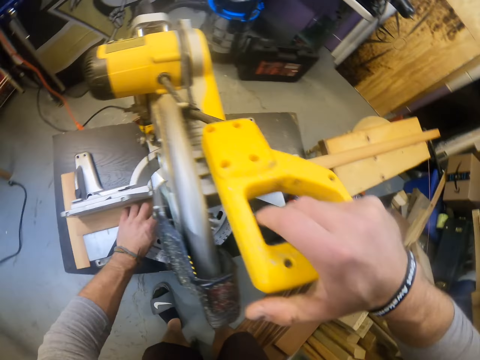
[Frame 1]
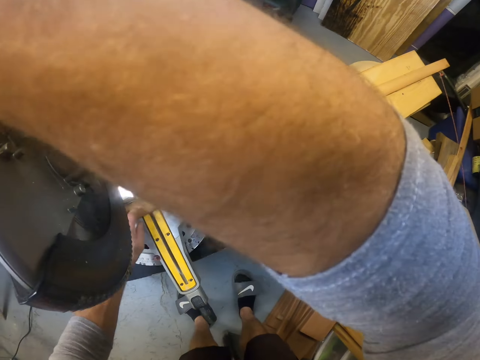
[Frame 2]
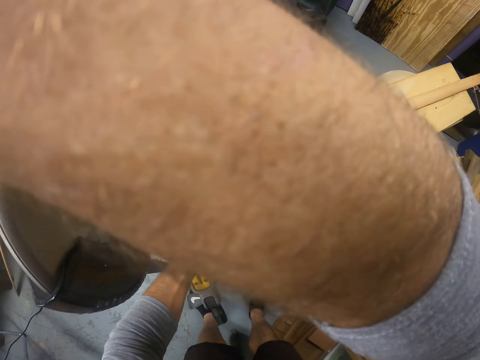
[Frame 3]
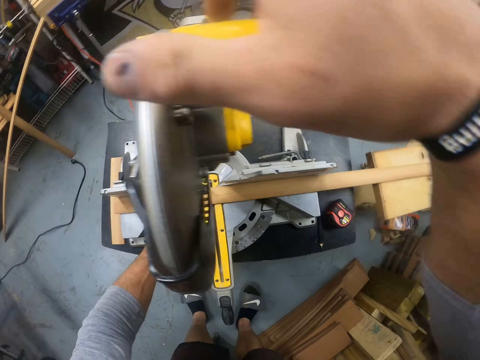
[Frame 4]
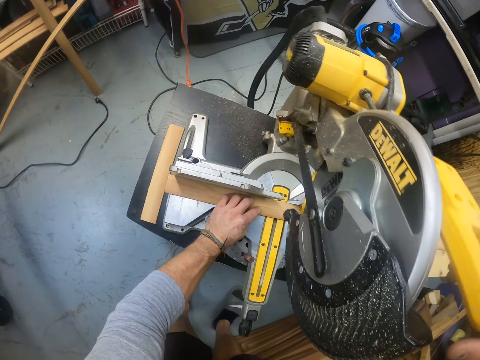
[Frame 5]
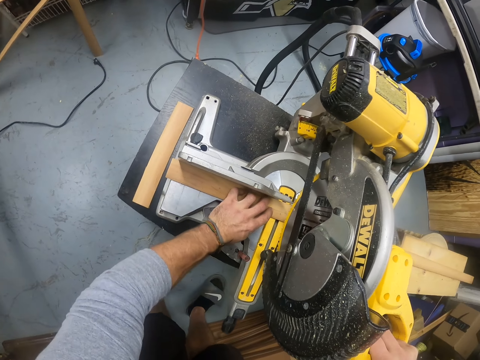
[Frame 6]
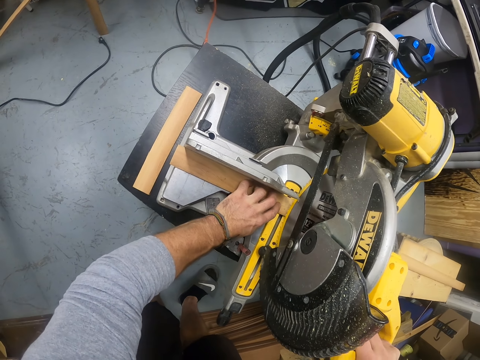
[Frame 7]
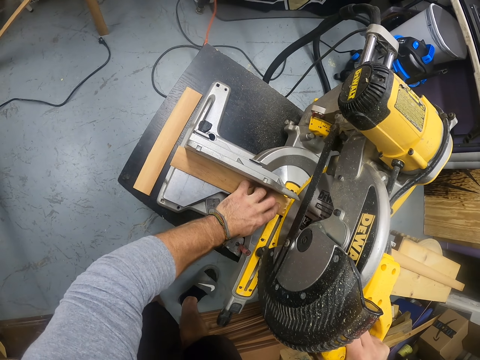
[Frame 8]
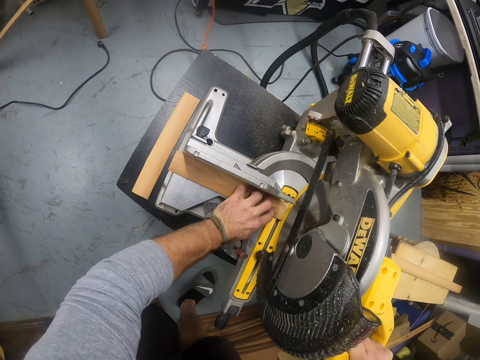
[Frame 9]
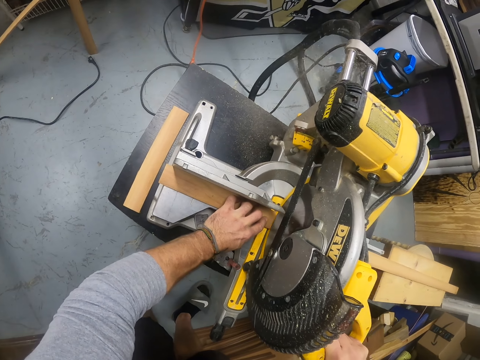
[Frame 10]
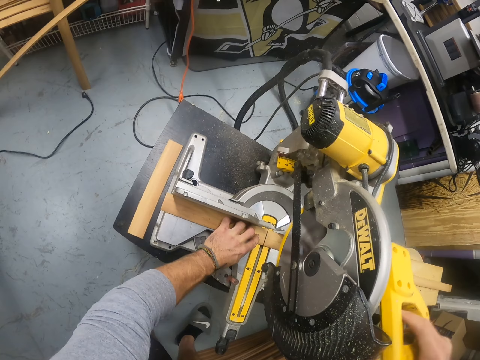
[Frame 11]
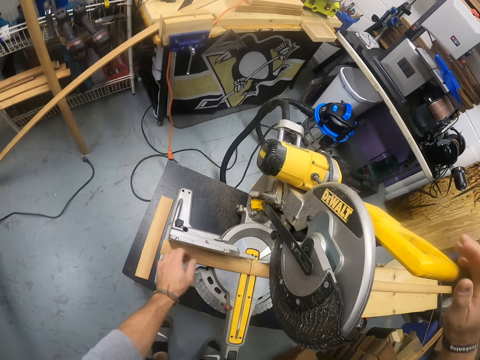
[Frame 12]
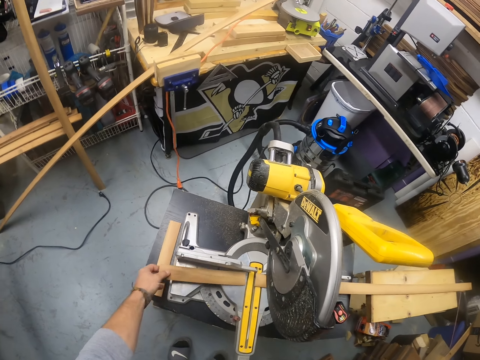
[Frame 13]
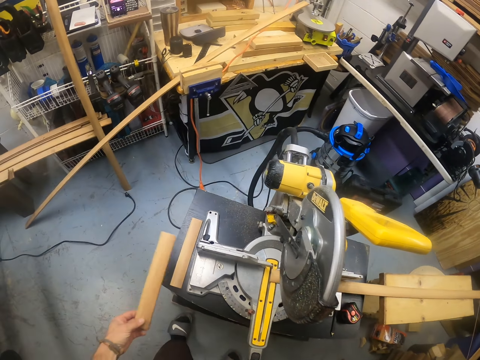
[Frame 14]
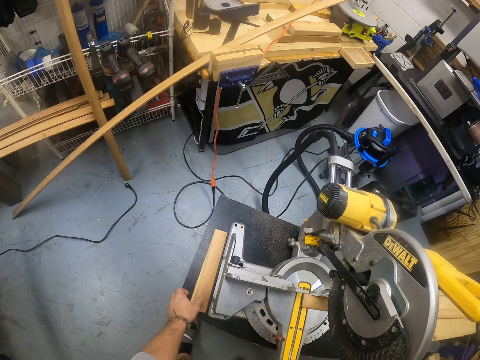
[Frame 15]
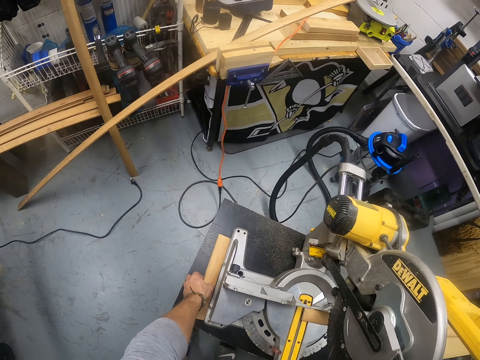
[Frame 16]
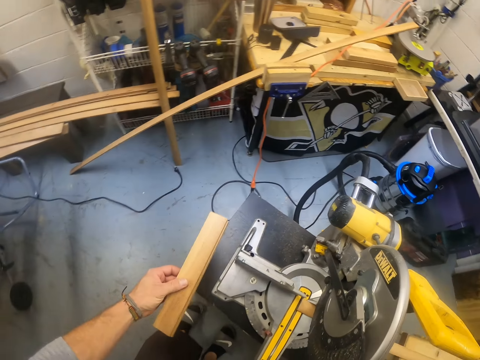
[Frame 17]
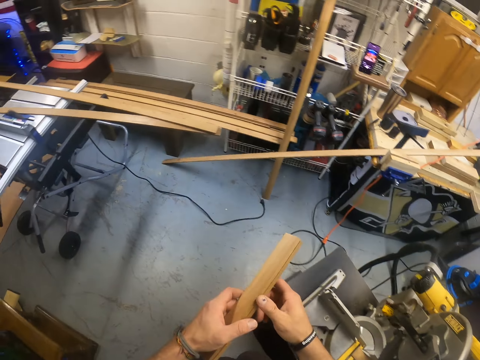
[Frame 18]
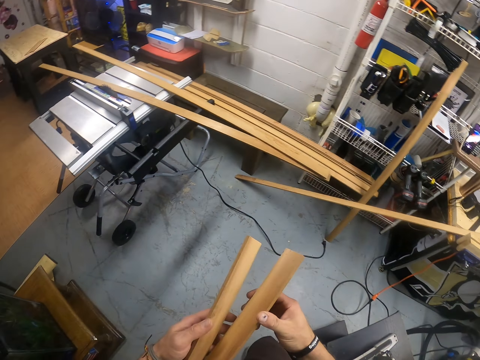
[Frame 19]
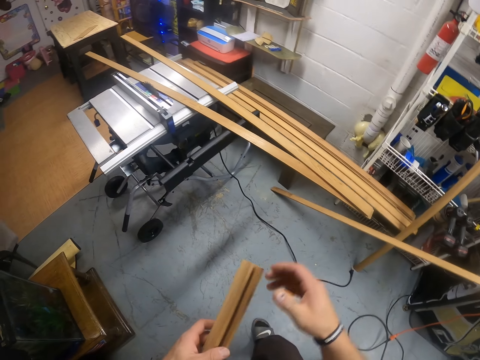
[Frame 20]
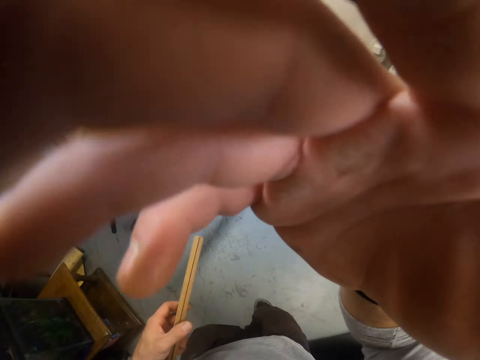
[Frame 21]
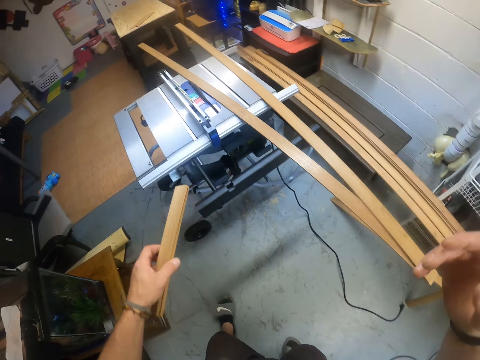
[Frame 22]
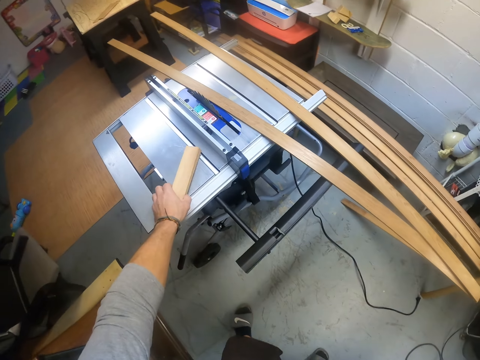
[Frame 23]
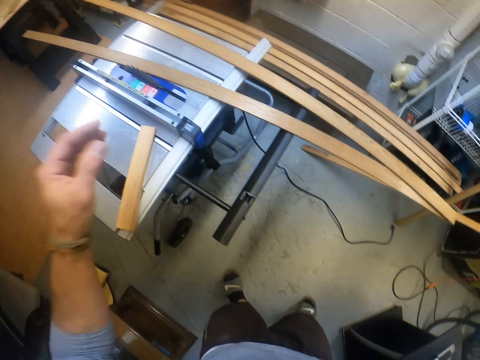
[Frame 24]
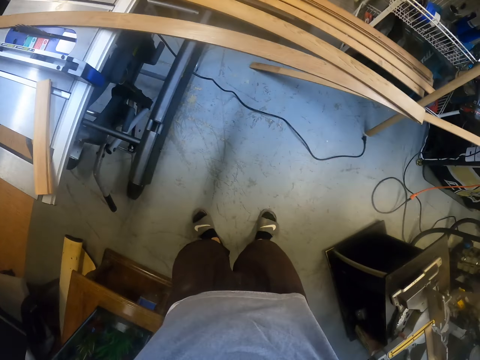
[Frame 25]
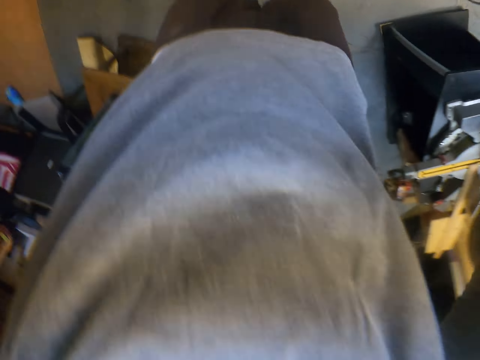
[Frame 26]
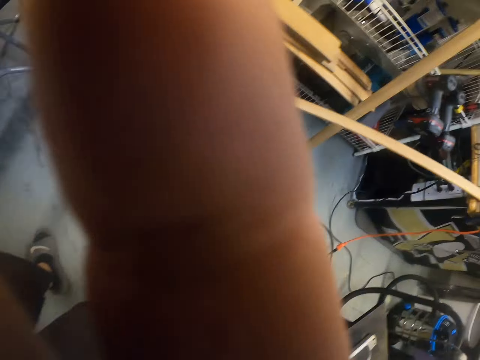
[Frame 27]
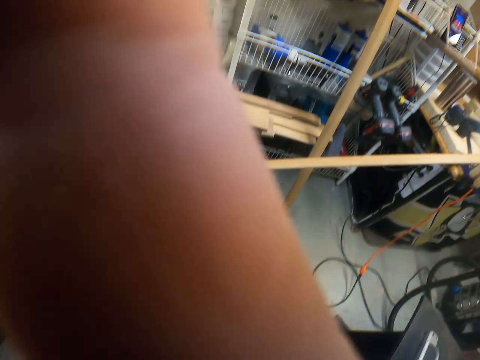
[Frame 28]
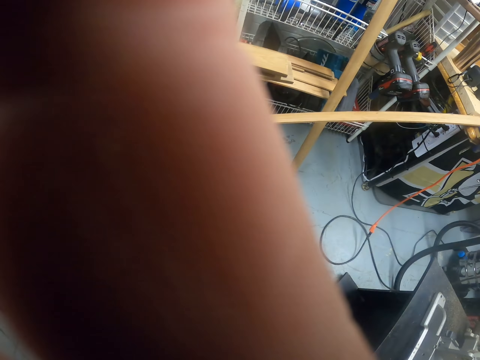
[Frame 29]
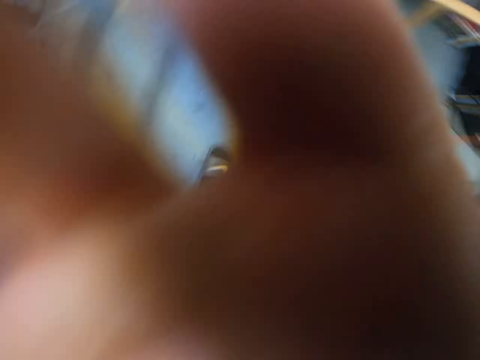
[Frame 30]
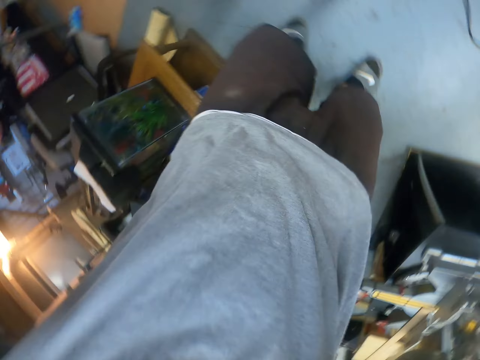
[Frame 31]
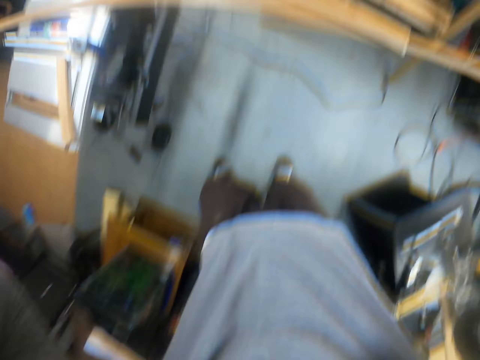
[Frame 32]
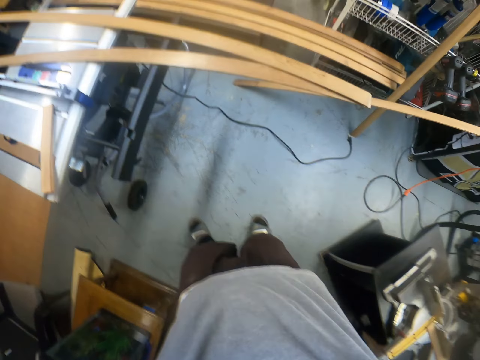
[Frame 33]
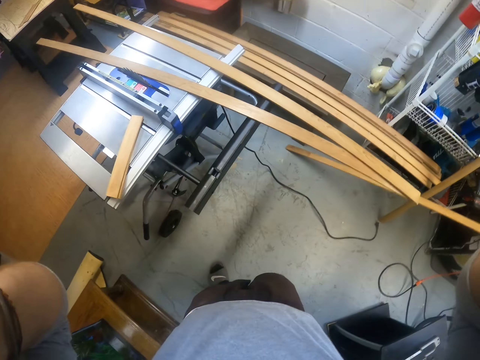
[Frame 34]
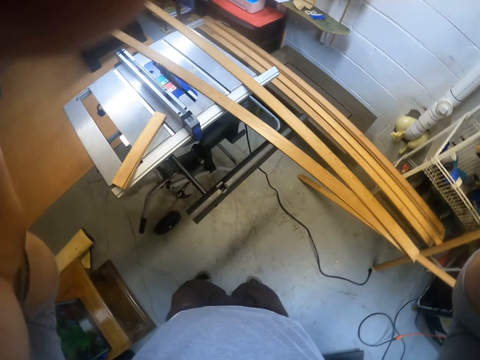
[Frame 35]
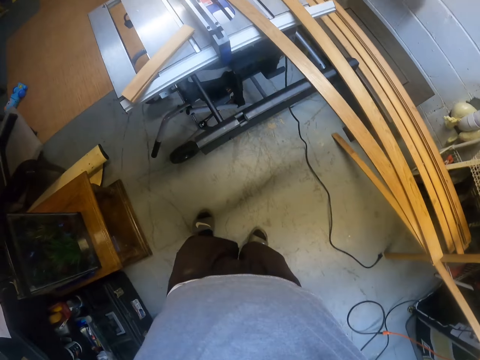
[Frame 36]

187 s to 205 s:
The camera wearer lifts the handle of the circular saw with his right hand. He holds the piece of wood with his left hand. He holds down the handle of the circular saw with his right hand. He cuts the piece of wood into two with the circular saw. He lifts the handle of the circular saw with his right hand. He picks the piece of wood from the circular saw table with his left hand. He drops the piece of wood on the piece of wood on the circular saw table with his left hand. He picks the small pieces of wood from the circular saw table with his left hand. He touches the pieces of wood from the circular saw table in his left hand with his right hand. He raises his right hand. He touches the camera. He drops the pieces of wood on the work bench with his left hand. He sets the camera.

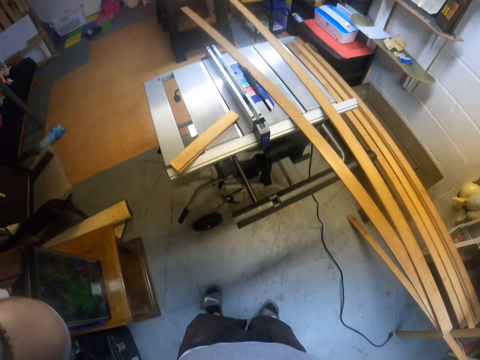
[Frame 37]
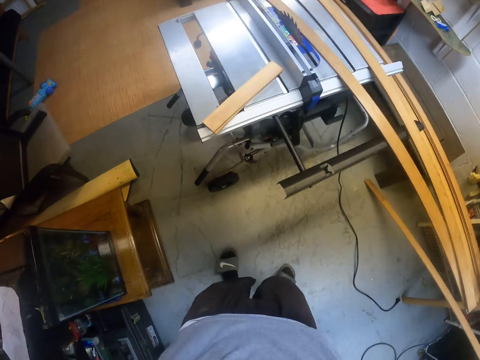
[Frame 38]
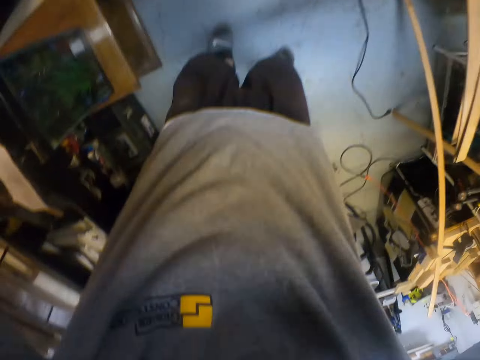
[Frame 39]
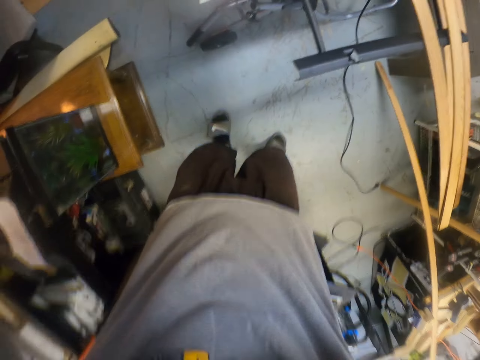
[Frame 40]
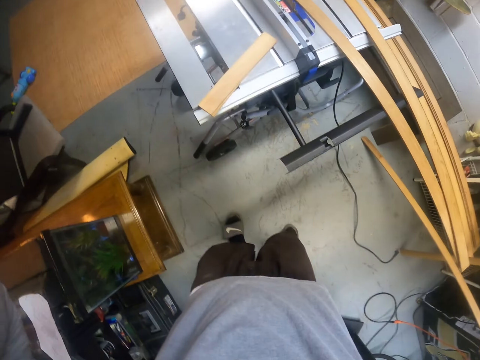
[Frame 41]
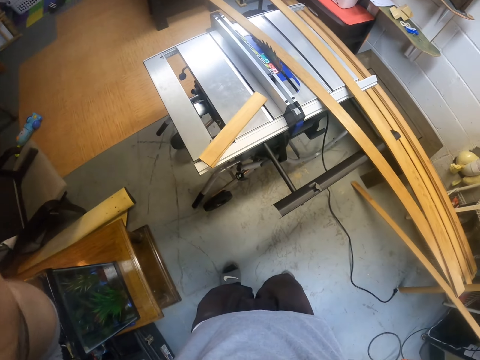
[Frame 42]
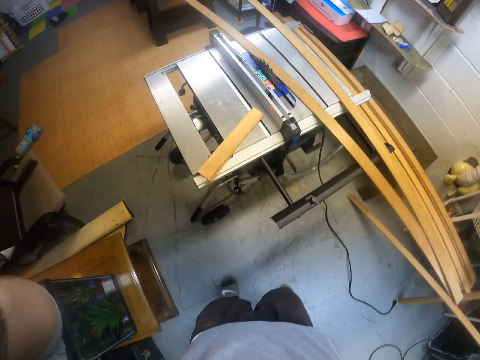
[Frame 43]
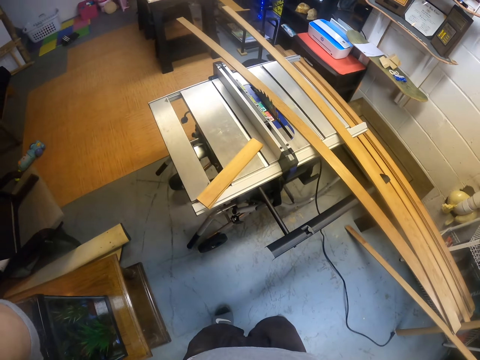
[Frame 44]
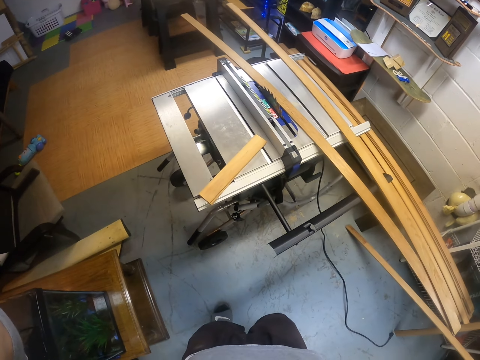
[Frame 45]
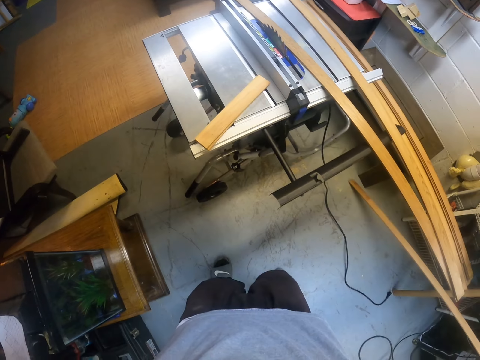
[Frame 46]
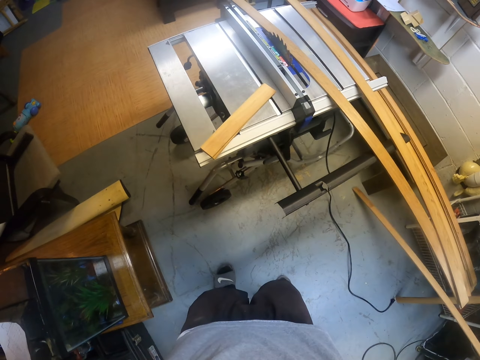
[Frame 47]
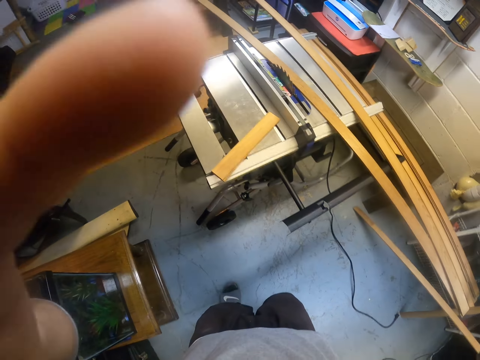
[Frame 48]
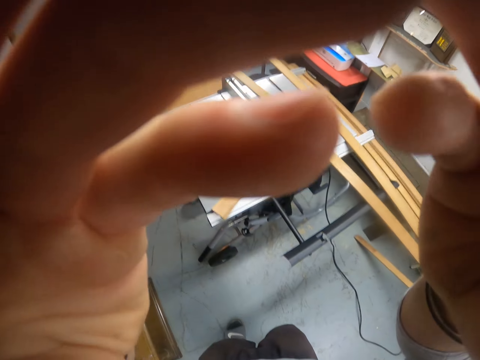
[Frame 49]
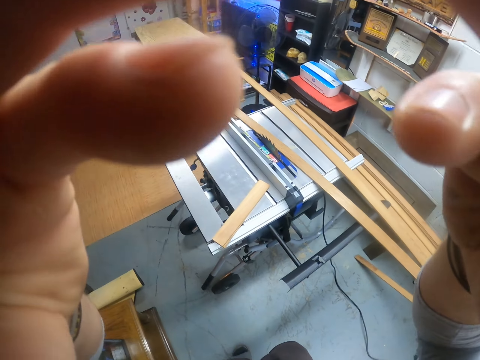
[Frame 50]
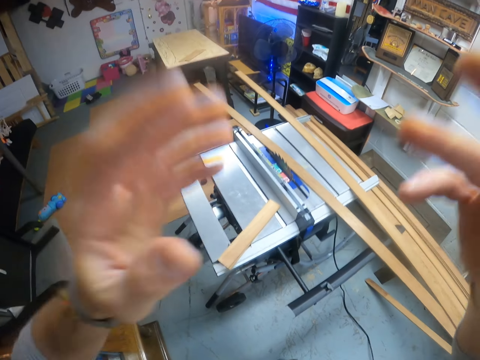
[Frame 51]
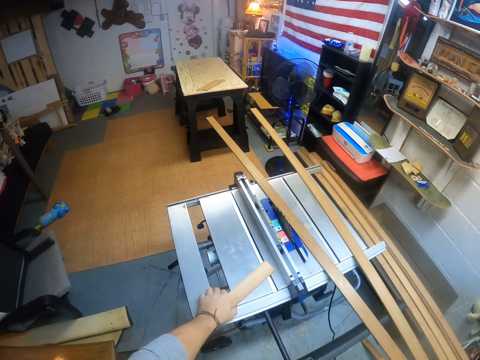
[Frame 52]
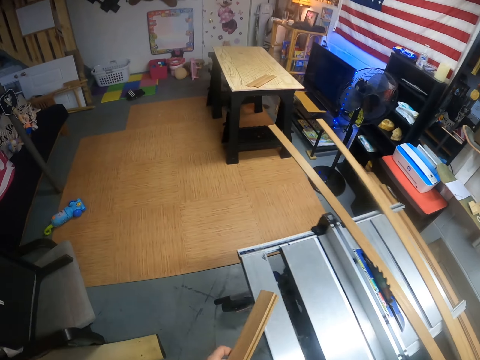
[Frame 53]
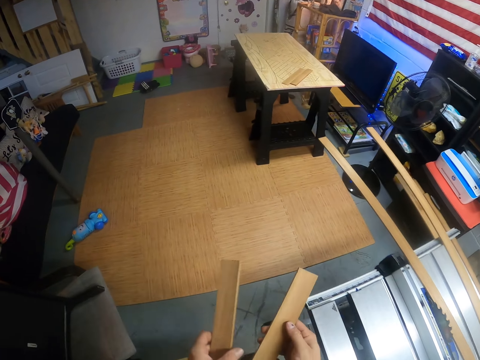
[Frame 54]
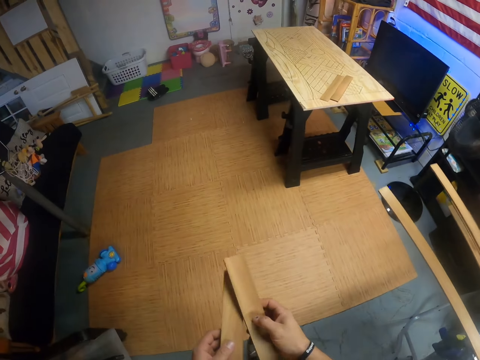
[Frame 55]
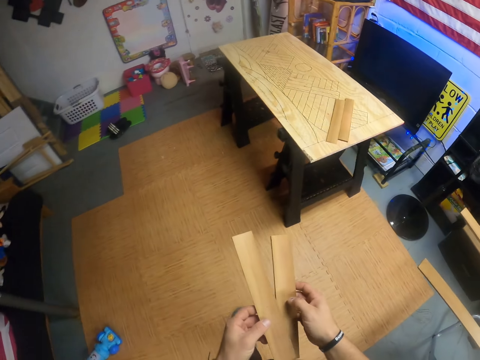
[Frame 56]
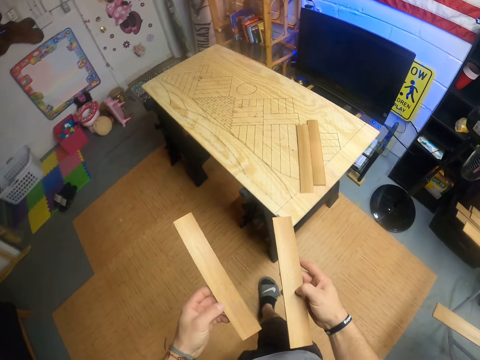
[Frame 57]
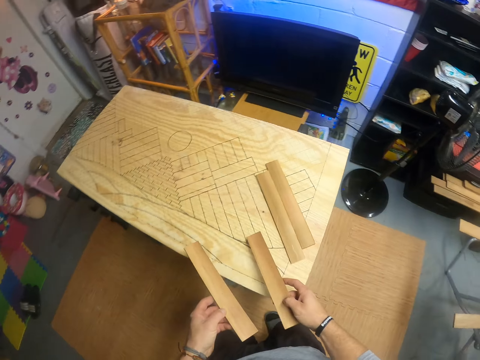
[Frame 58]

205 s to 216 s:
The camera wearer picks the small pieces of wood from the work bench with his left hand. He moves towards the table.
